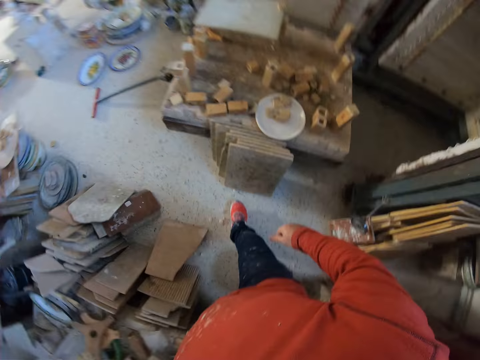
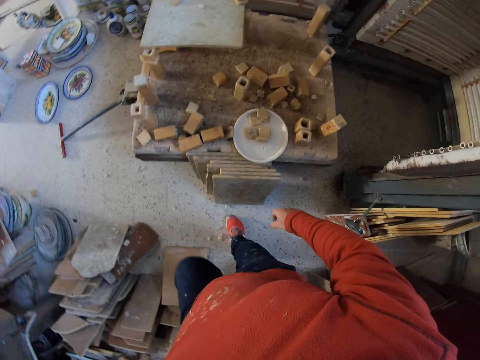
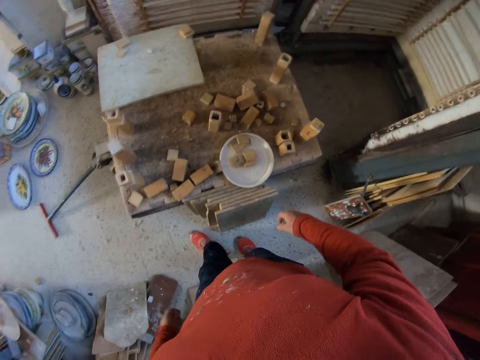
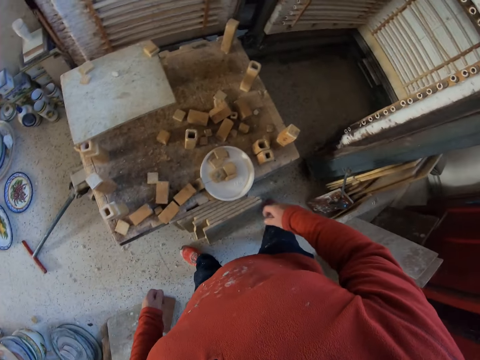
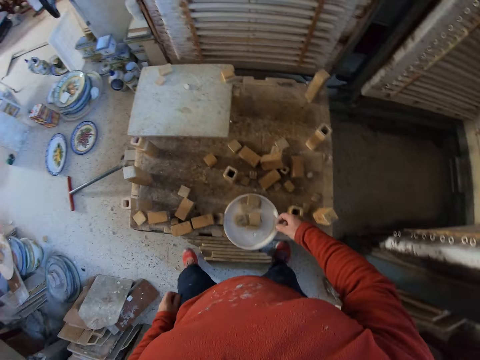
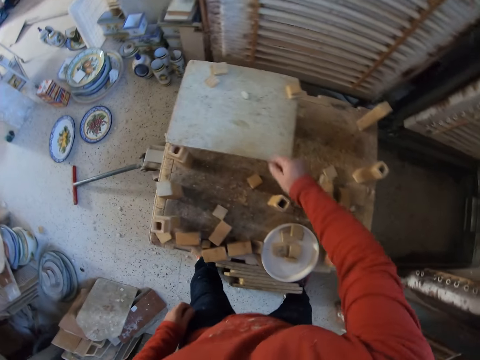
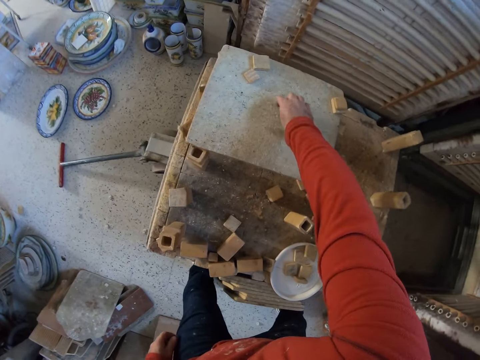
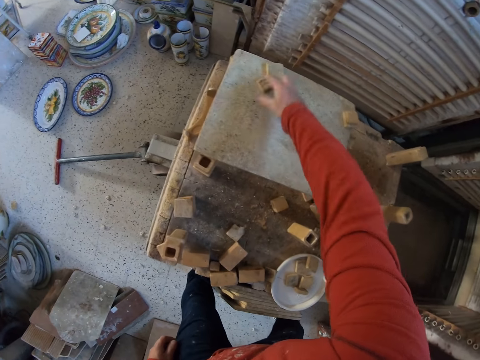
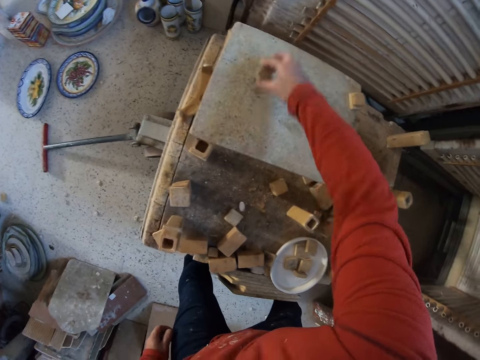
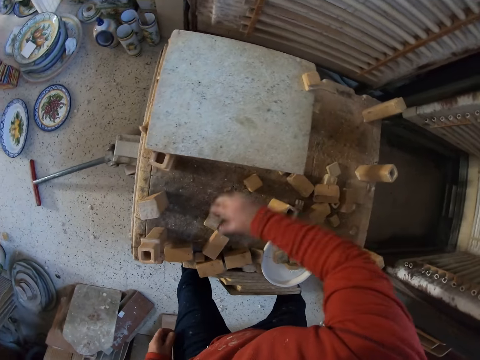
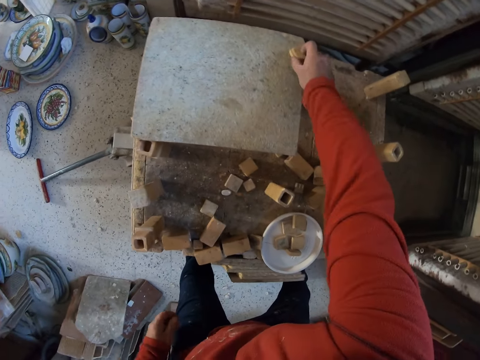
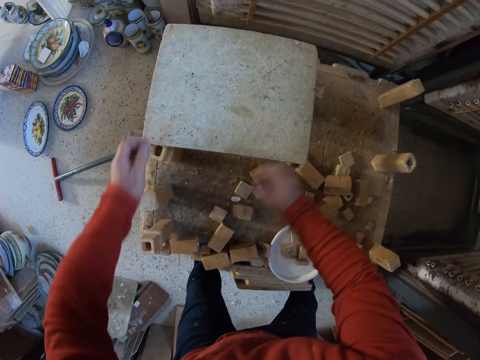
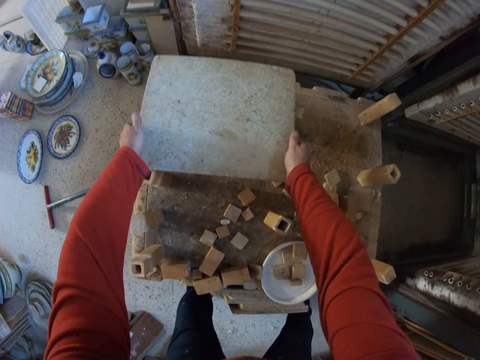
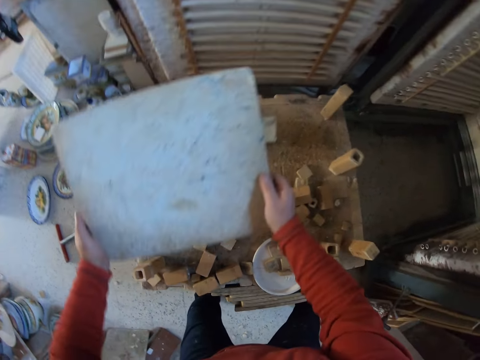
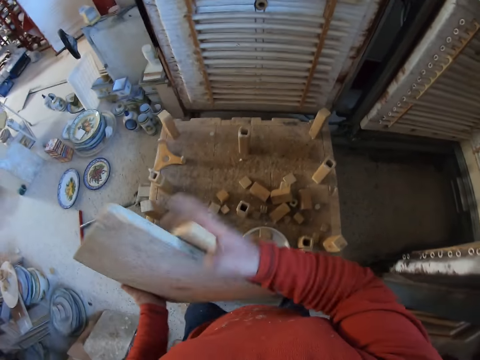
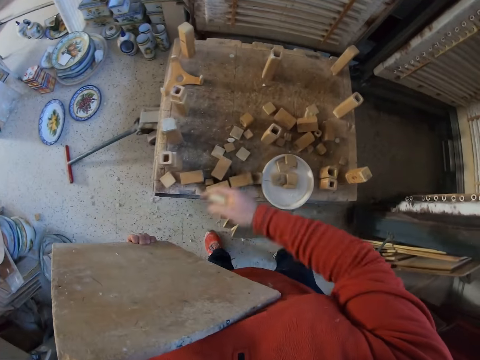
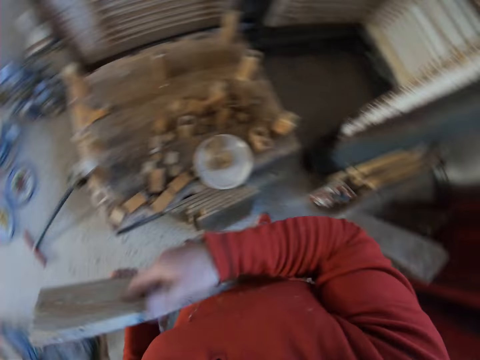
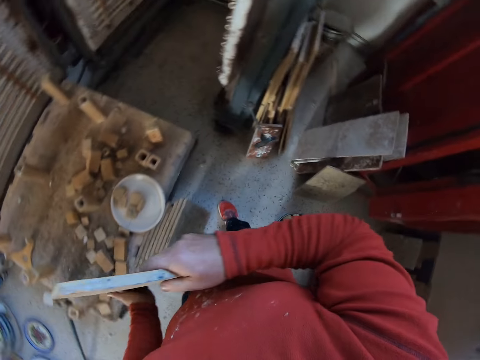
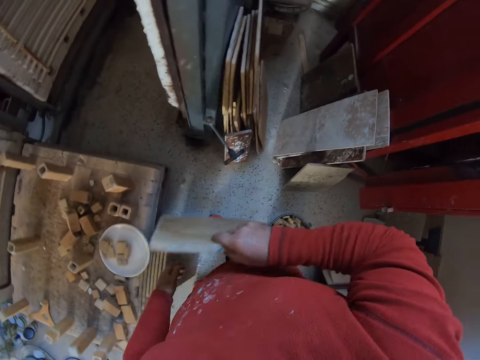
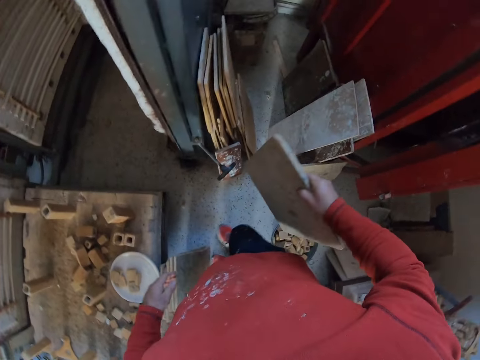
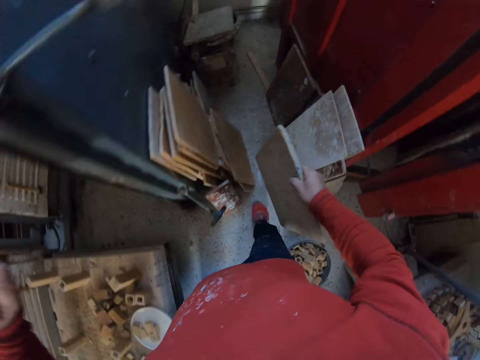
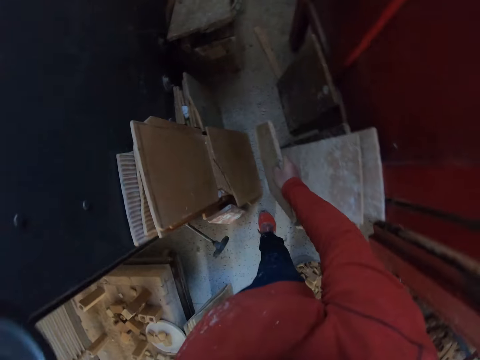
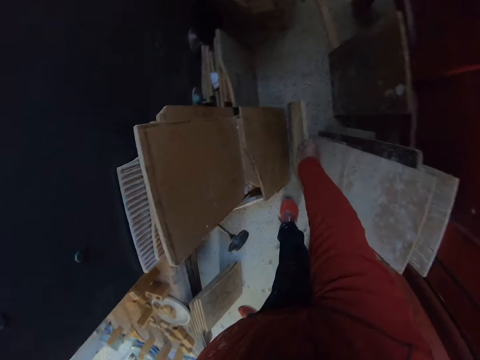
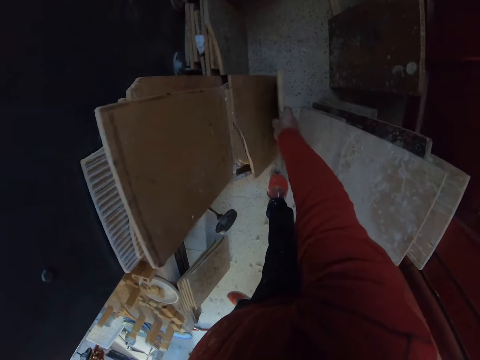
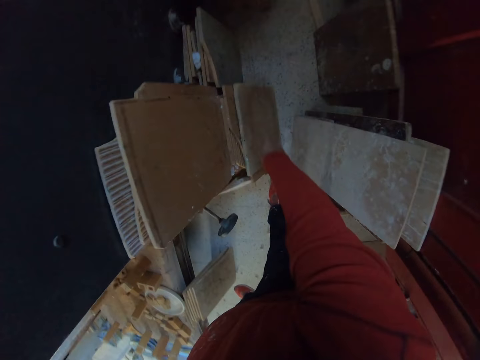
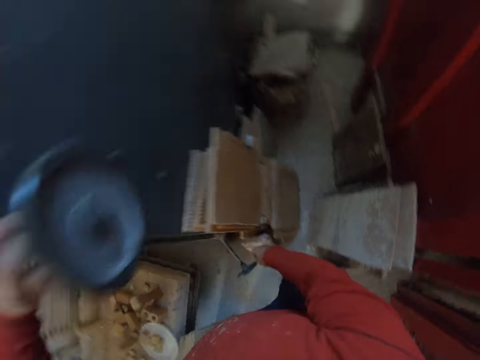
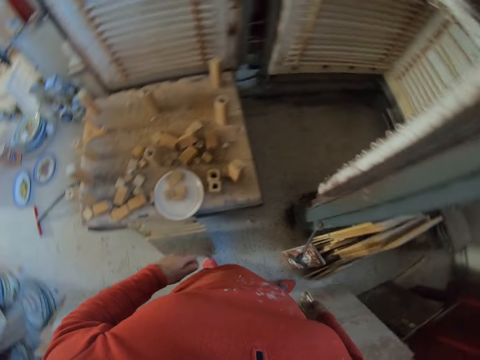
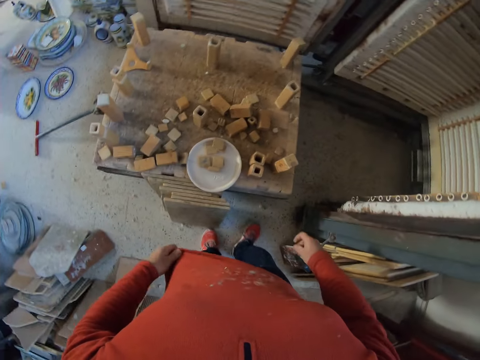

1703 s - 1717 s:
The camera wearer moves about. They pick pieces of timber on the table. They pick a piece of timber on the table. They put the pieces of timber on the table. They pick a piece of timber on the table. They put the pieces of timber on the table. They pick a flat timber from the table. They put a piece of timber on the table. They put the flat timber on the floor.

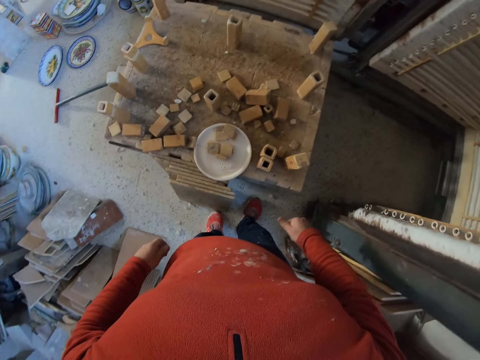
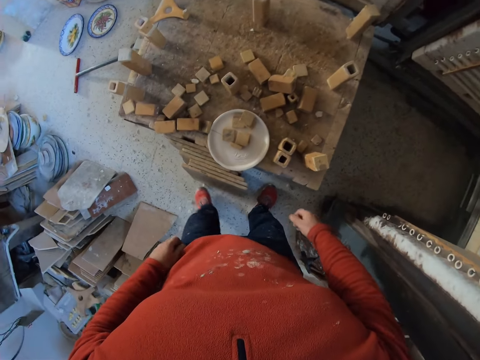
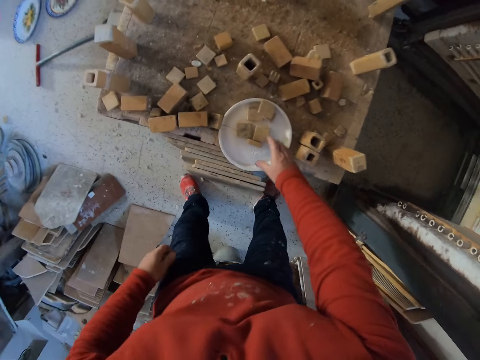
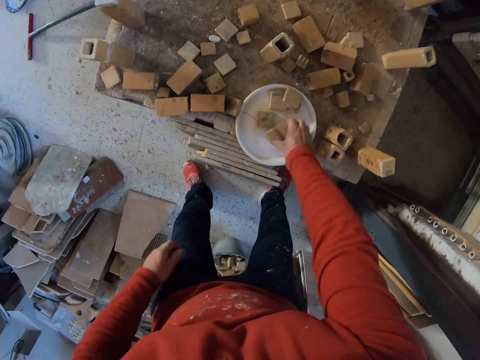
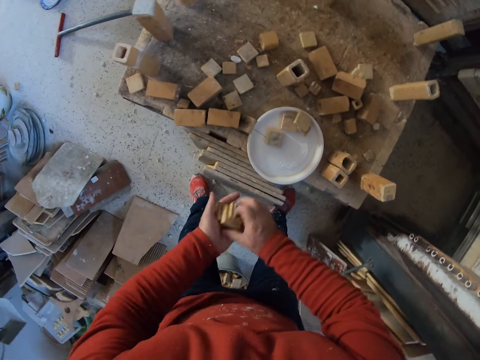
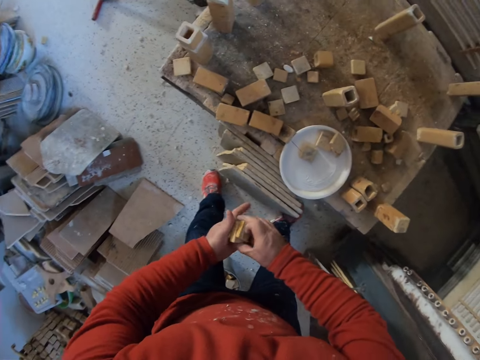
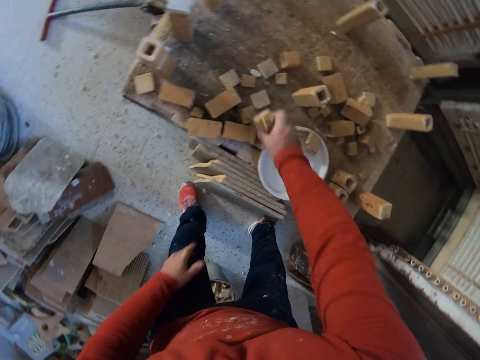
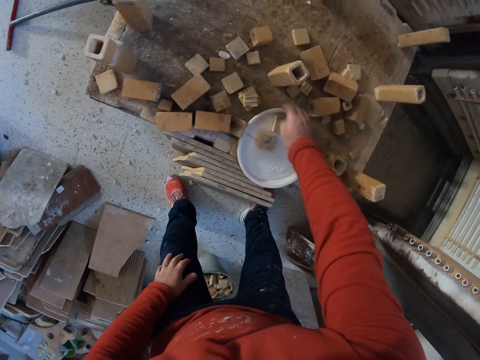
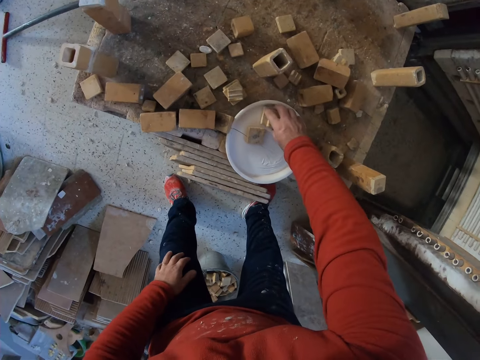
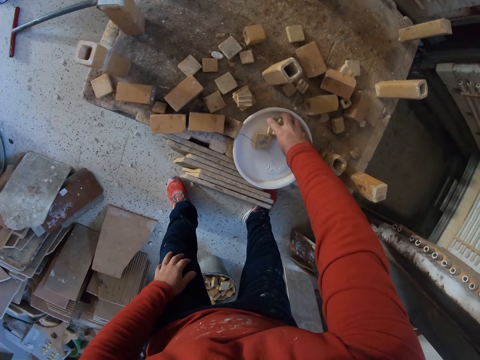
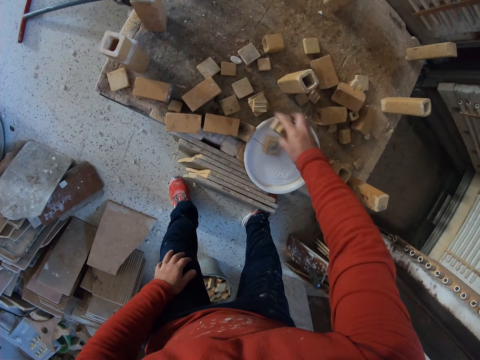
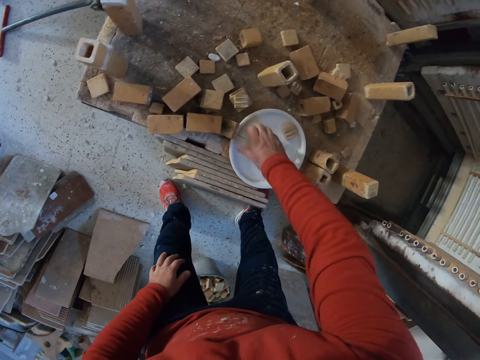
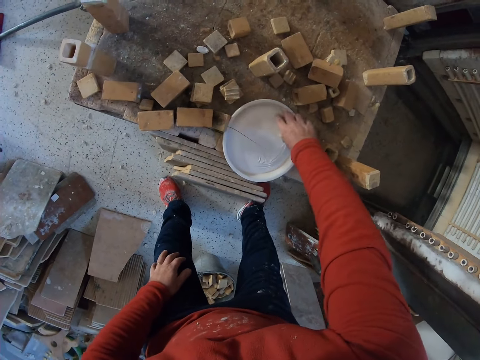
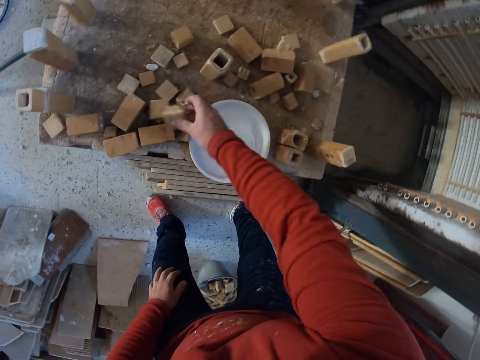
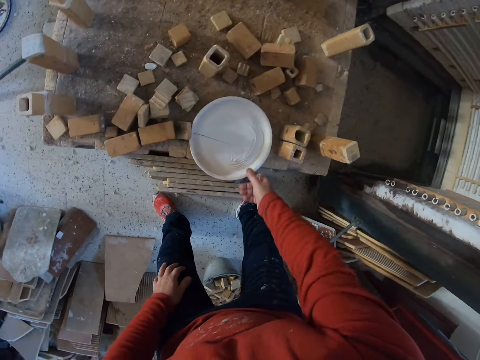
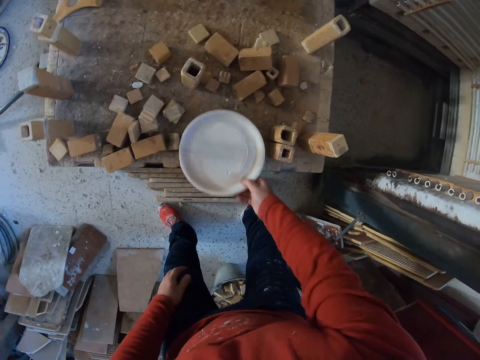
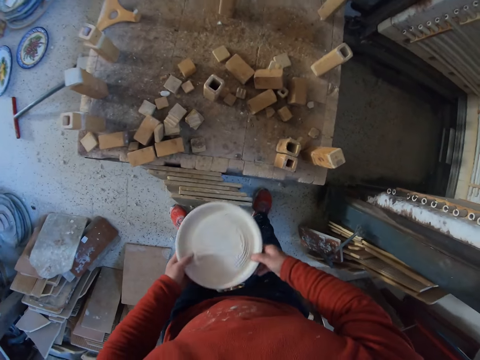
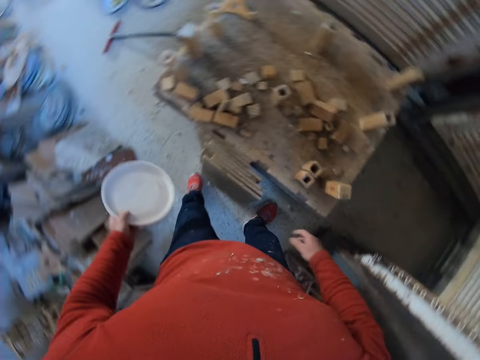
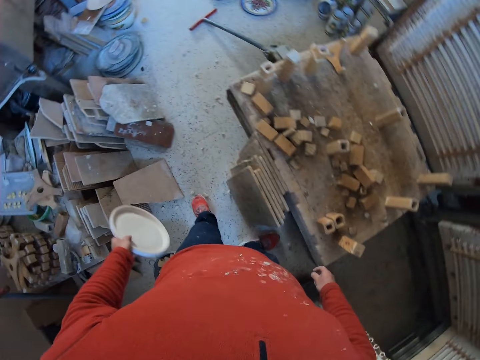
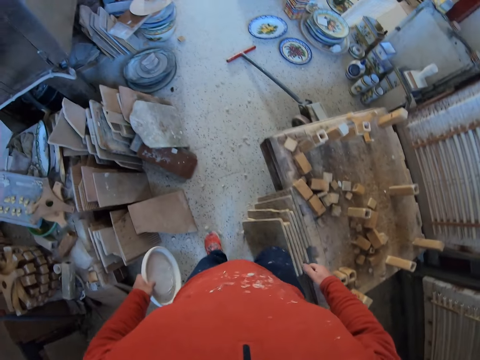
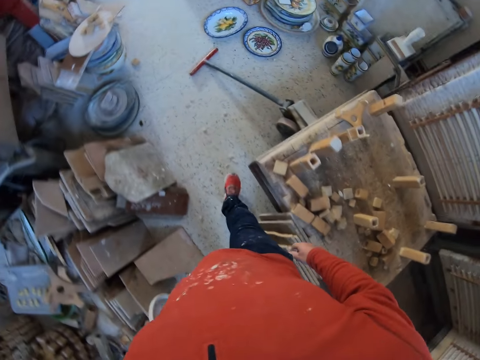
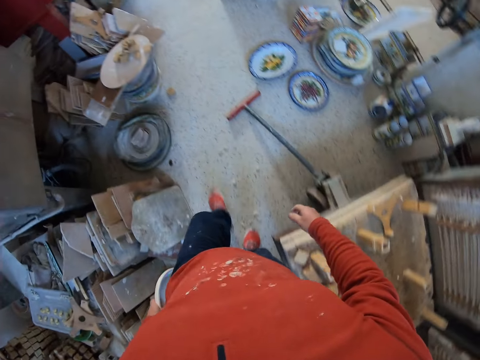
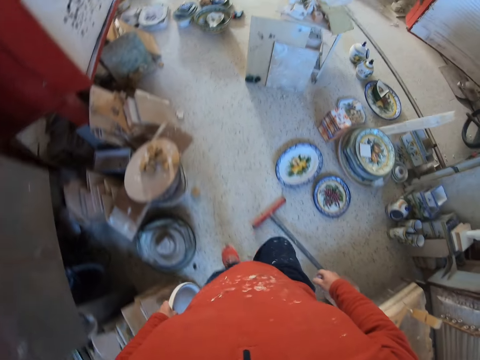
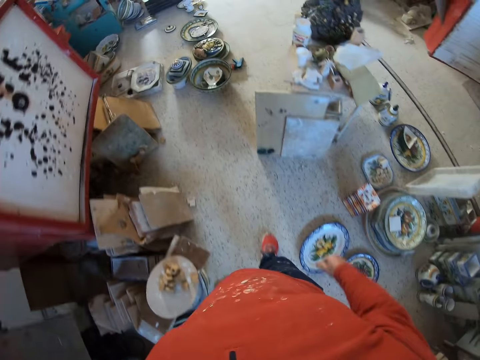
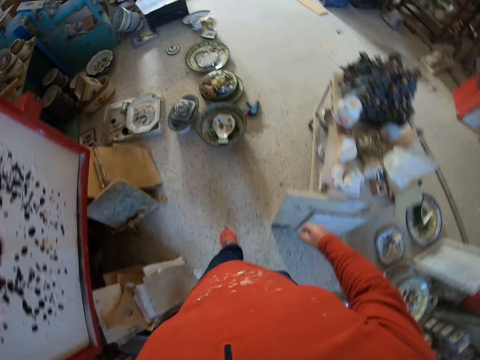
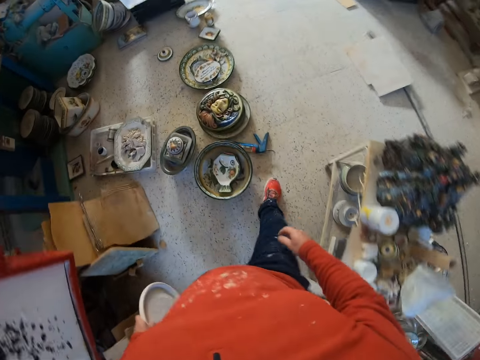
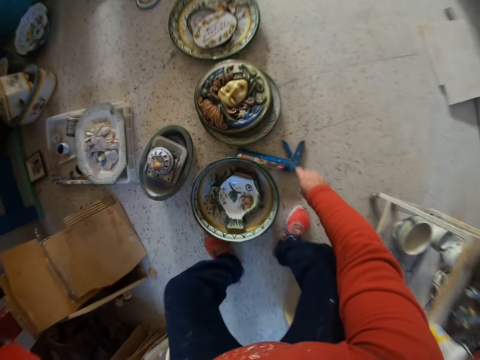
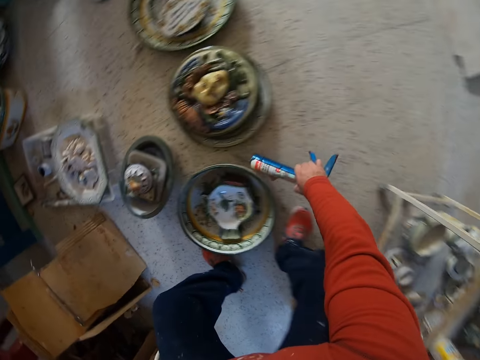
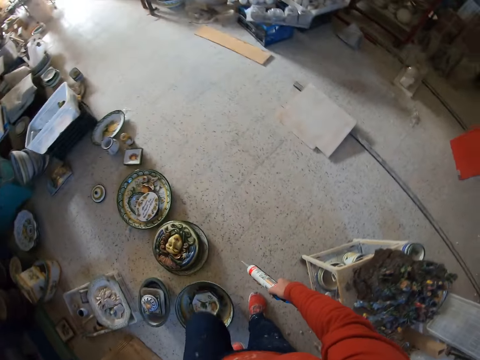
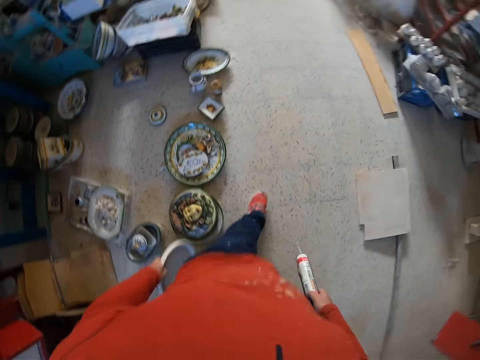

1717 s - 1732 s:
The camera wearer picks the wood stamp or timber pieces from the plate. They put the pieces of timber on the table. They pick timber pieces. They put the pieces of timber on the table. They pick timber pieces. They put the pieces of timber on the table. They pick the plate from the table. They walk around the workshop. They pick a glue gun from the floor.
